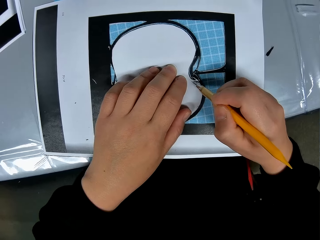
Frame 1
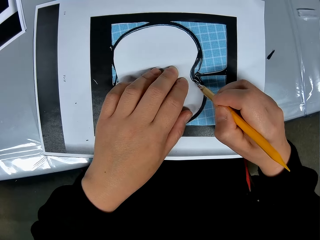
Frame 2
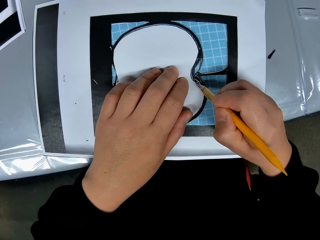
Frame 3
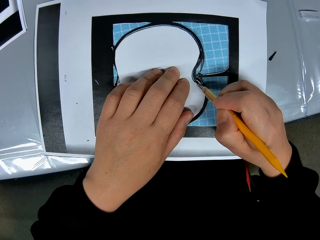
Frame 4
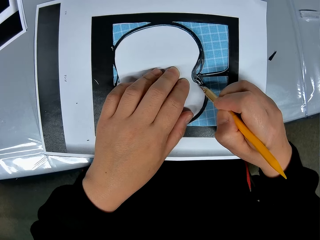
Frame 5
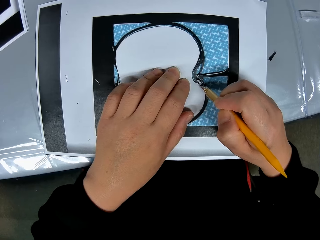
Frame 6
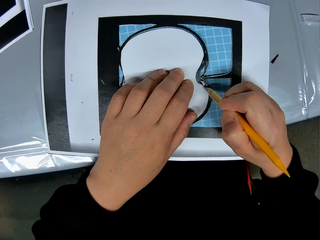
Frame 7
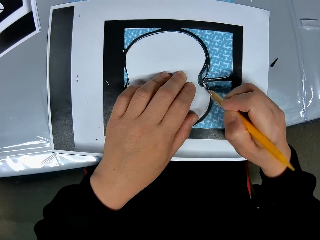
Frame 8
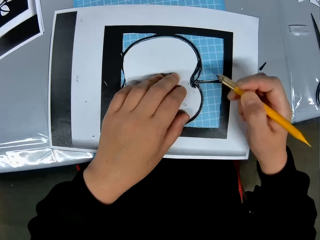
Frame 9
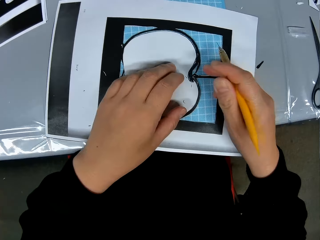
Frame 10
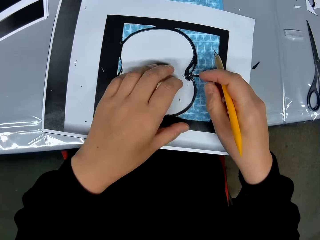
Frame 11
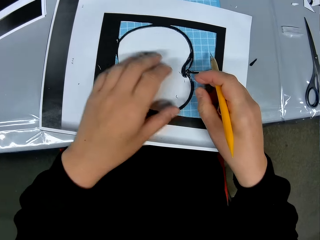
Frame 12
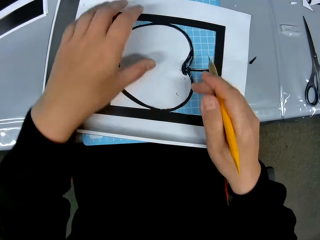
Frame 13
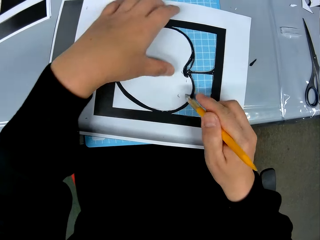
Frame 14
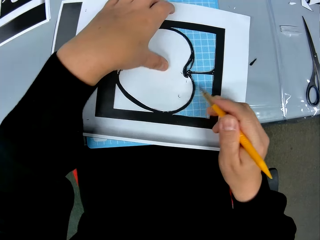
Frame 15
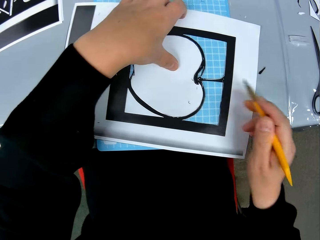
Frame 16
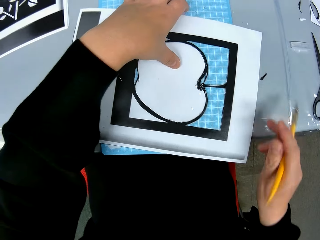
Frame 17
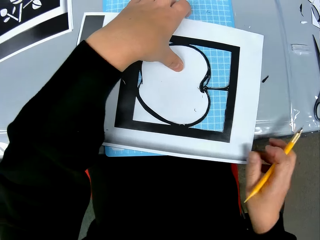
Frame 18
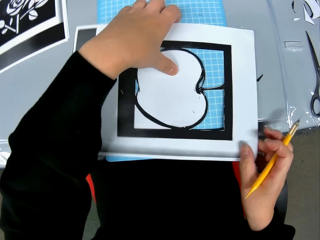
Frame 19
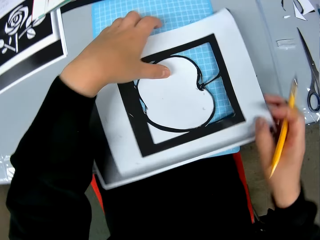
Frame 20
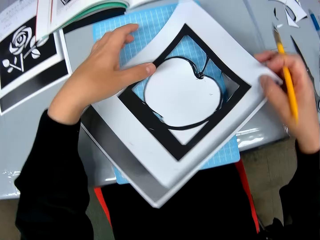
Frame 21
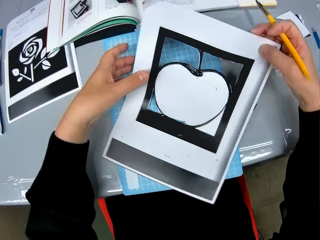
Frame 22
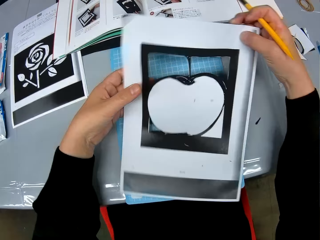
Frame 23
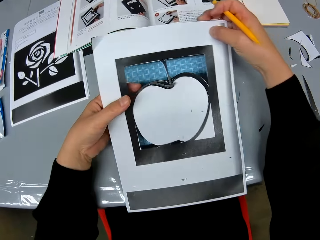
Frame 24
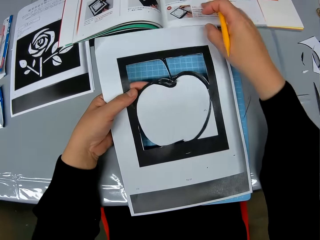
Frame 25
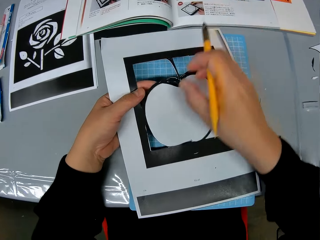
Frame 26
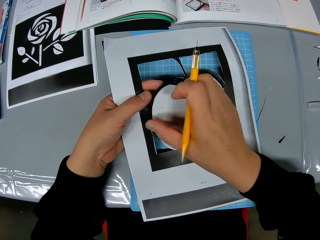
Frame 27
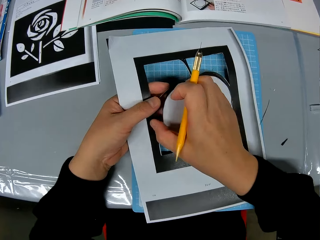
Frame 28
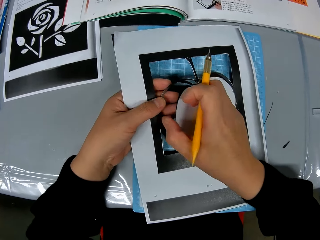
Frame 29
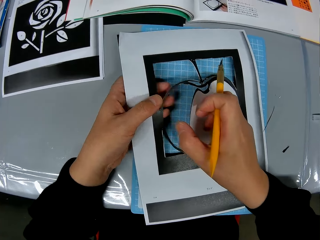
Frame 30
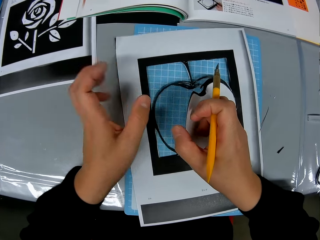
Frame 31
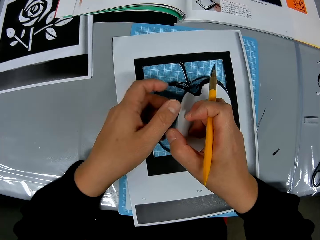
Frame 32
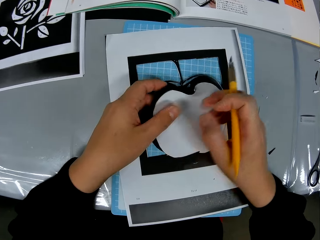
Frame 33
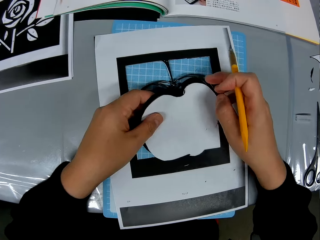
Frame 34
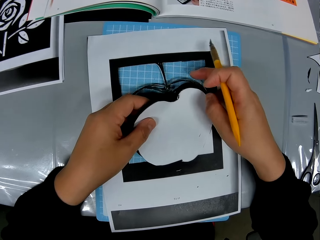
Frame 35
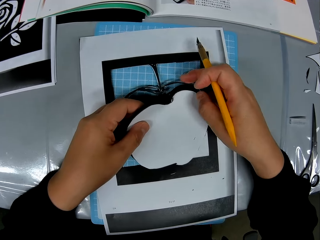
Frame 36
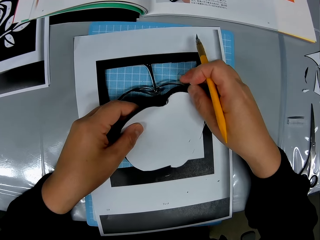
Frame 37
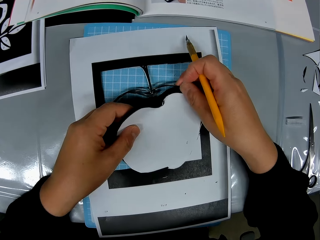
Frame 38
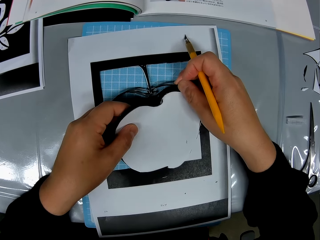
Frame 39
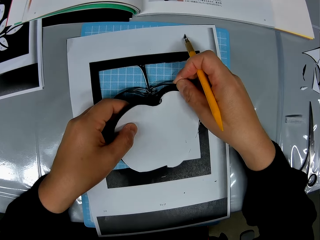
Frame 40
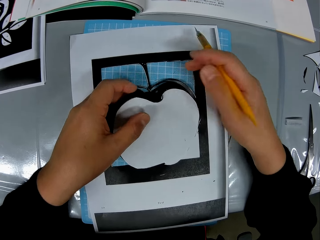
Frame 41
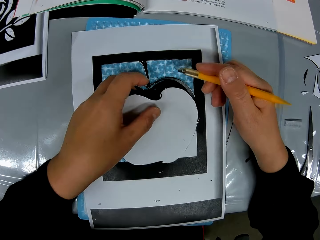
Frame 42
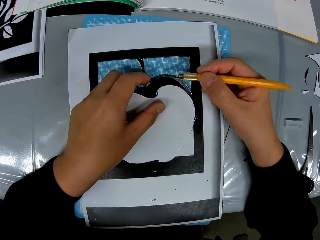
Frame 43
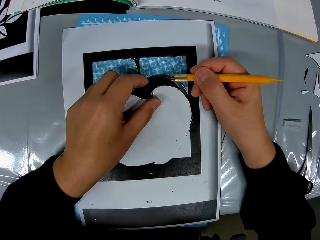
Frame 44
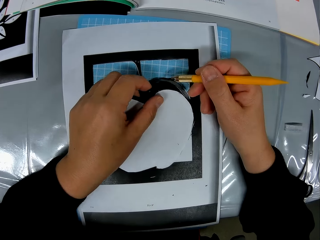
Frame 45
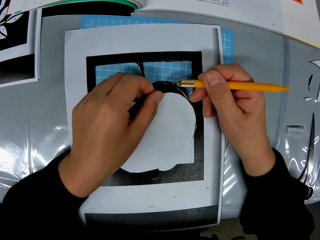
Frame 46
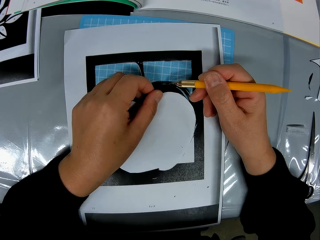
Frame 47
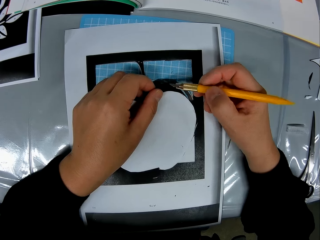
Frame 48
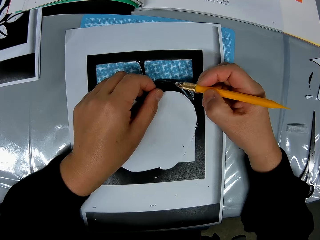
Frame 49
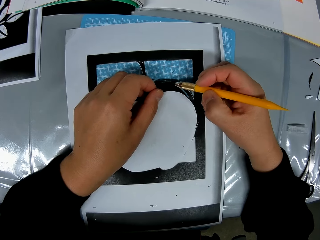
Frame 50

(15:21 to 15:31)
The camera wearer adjusts the craft on the craft sheet. They turn the paper template and plug the paper template.

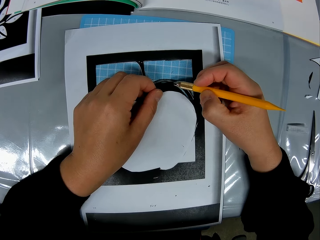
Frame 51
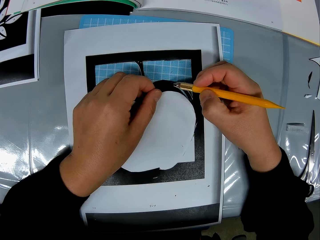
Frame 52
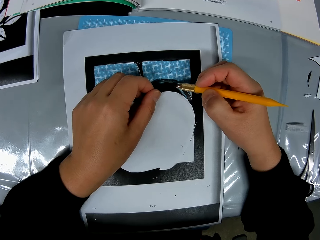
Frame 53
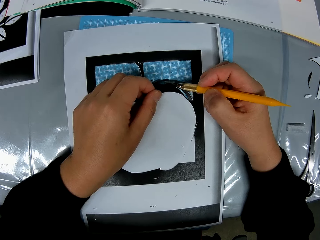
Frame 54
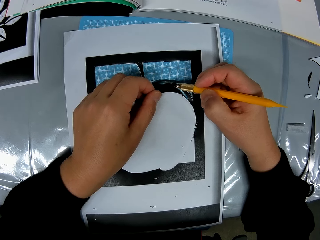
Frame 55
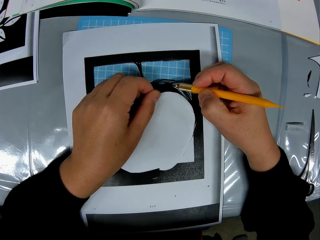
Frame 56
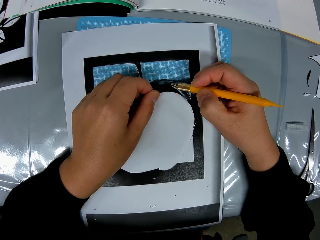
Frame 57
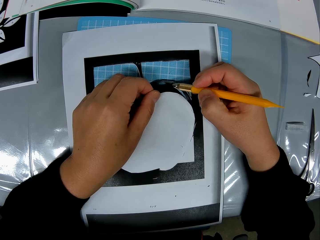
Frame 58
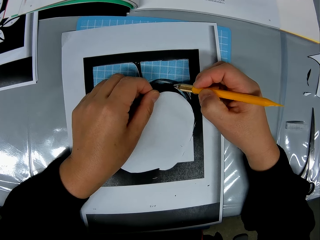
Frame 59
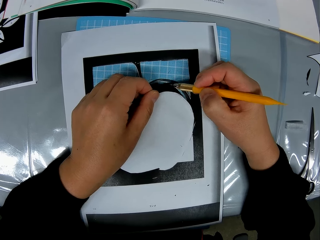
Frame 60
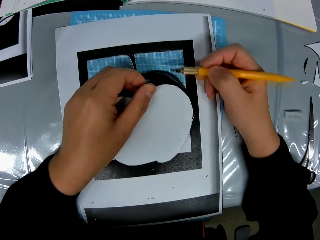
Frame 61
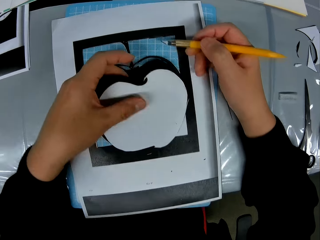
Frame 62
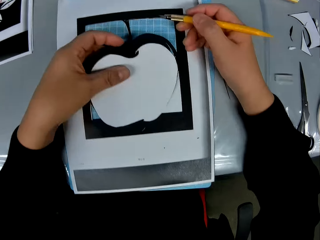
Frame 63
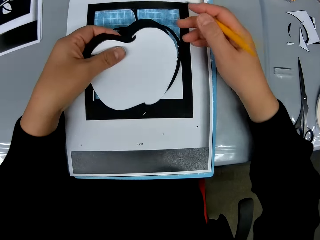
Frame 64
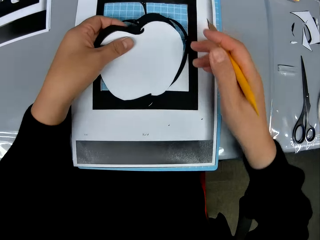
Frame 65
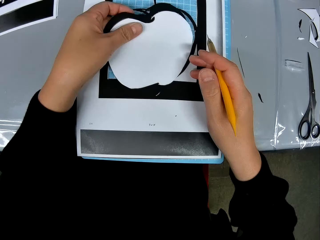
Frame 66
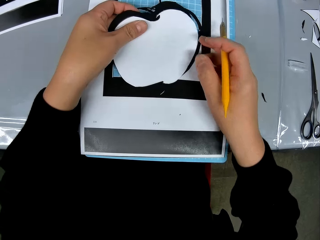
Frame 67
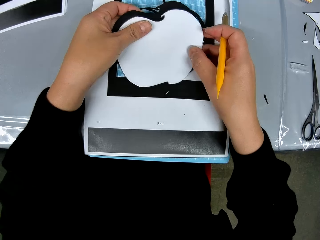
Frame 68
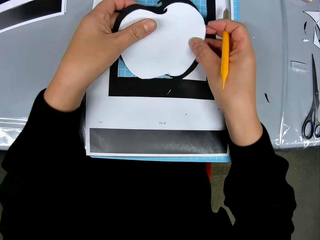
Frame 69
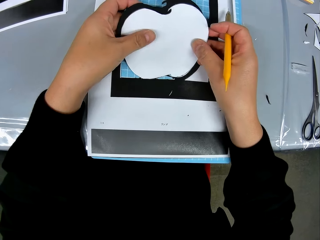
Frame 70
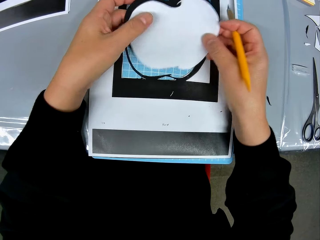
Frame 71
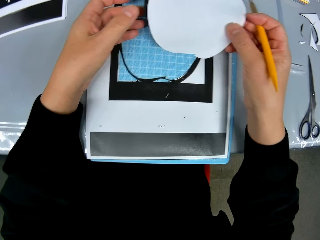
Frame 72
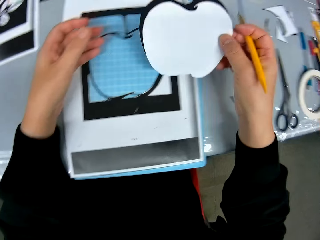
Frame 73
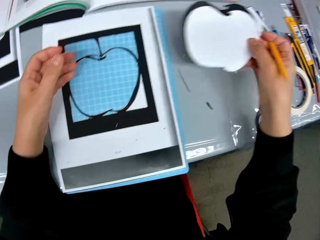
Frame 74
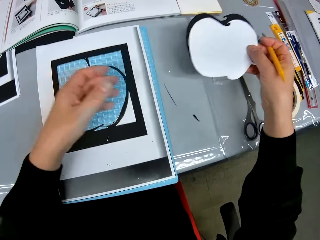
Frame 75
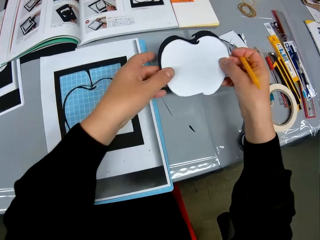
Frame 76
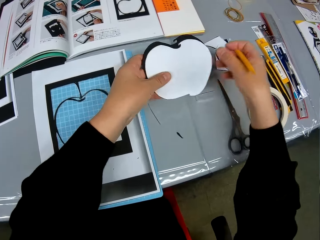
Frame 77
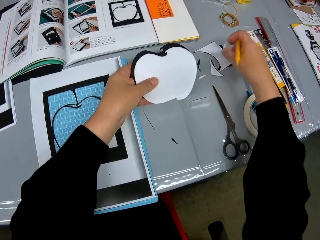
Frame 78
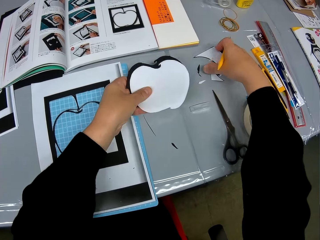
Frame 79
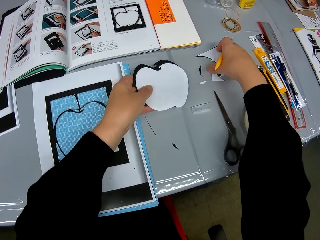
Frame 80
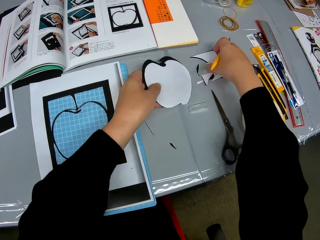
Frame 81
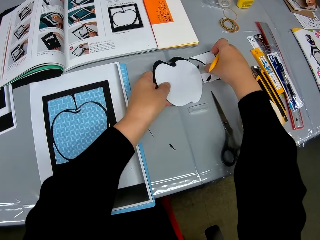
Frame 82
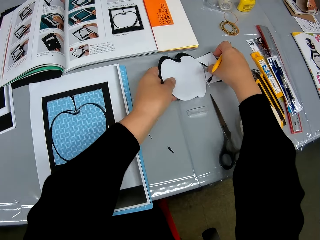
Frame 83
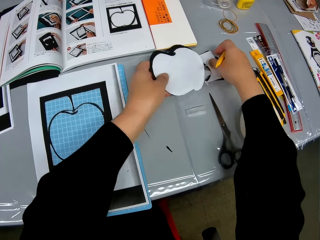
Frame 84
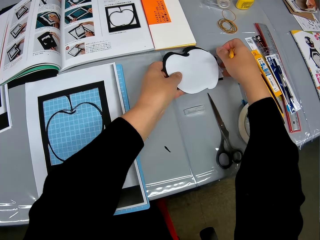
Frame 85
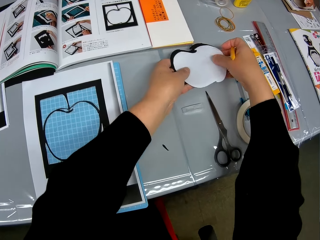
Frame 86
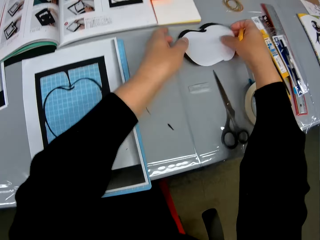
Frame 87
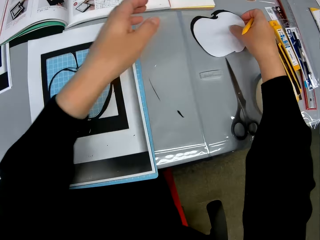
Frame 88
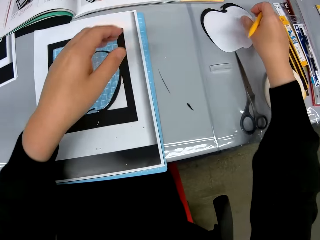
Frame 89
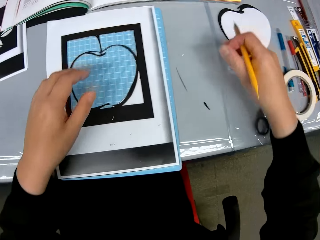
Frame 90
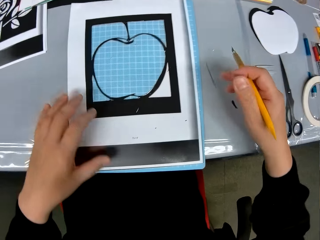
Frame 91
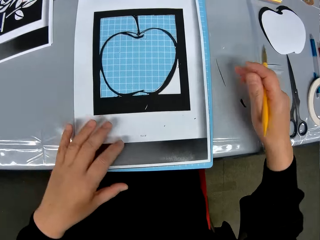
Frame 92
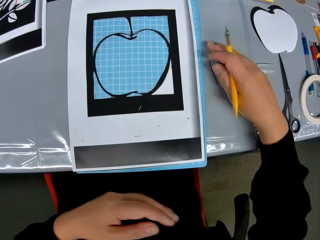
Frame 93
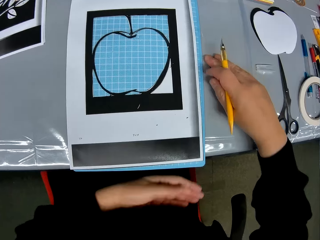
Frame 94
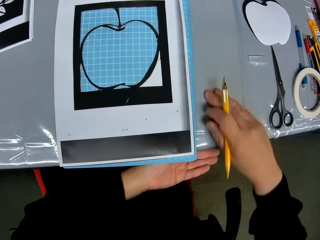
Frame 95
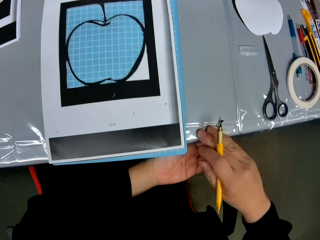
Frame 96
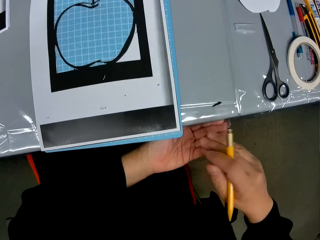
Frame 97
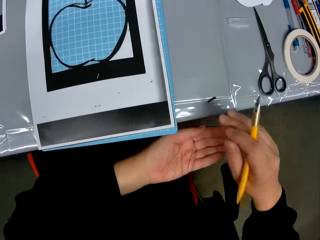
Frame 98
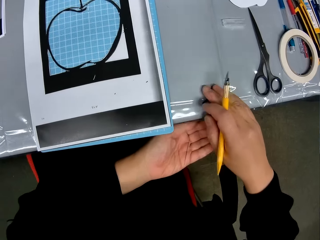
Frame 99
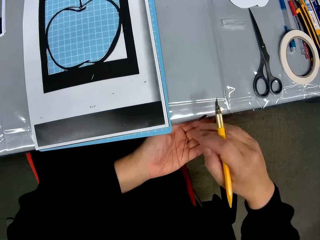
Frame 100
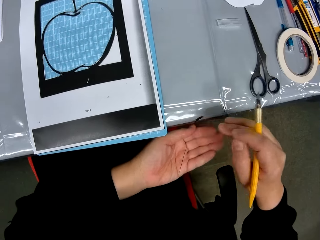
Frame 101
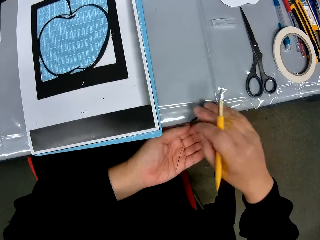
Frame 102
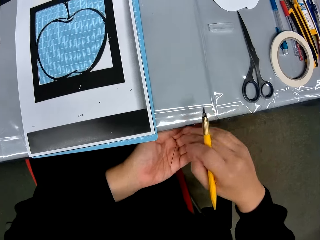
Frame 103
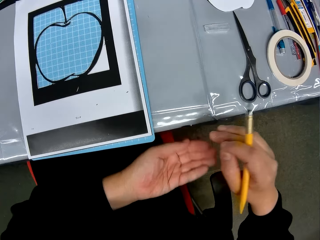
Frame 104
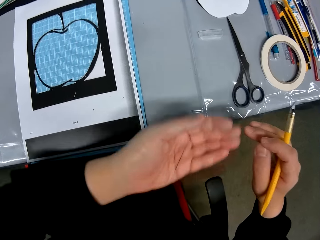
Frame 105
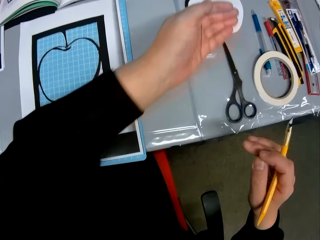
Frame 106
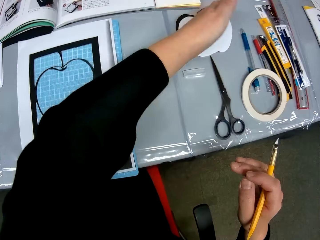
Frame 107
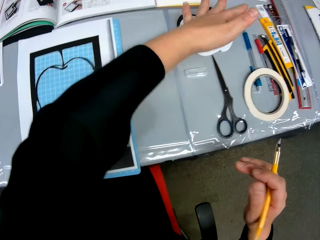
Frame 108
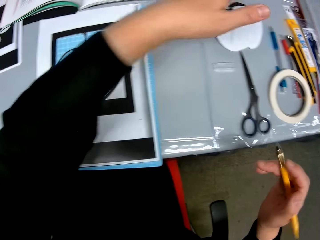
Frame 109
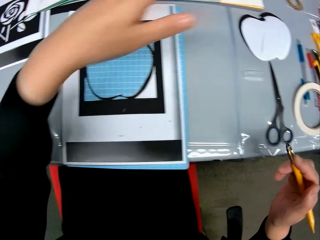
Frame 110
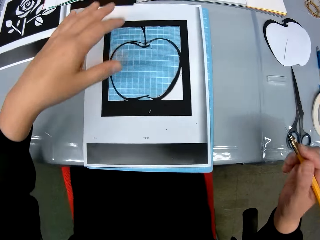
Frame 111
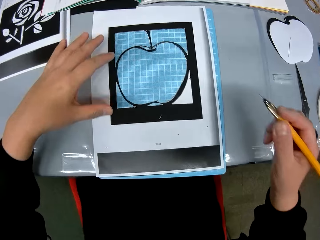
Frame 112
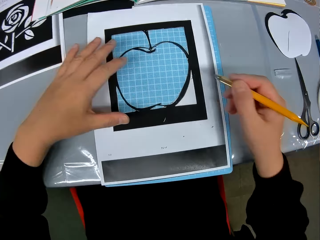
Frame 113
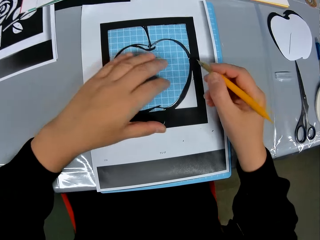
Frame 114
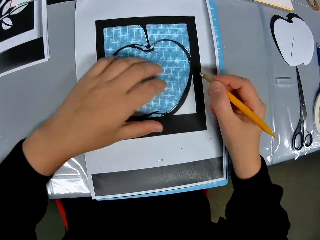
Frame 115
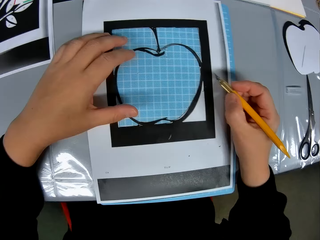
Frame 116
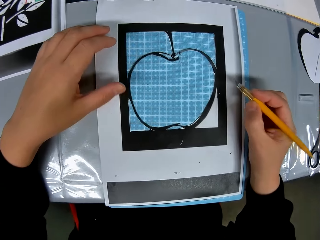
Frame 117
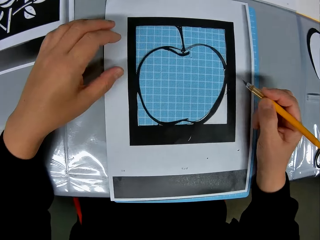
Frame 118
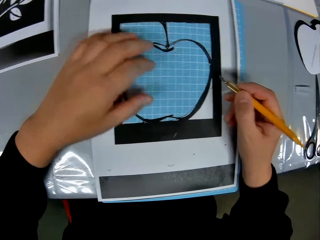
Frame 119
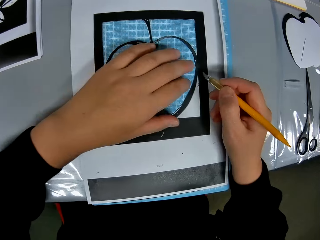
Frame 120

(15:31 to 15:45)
The camera wearer traces out the craft from the craft sheet with the cutting stencil in his hand. He cuts the paper templates with a scalpel. He removes the craft from the craft sheet. He plugs the paper template. He adjusts the piece of the craft sheet on the table. He puts the paper templates on the table. He drops the craft on the table. He cleans off the dirt on the table. He removes the paper template pieces from the table. He puts the paper template pieces on the table. He pours the dirt back on the table.
